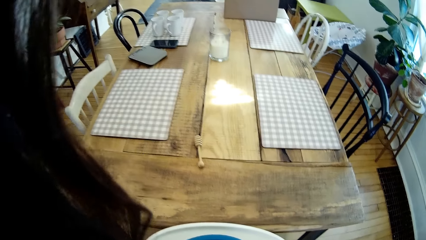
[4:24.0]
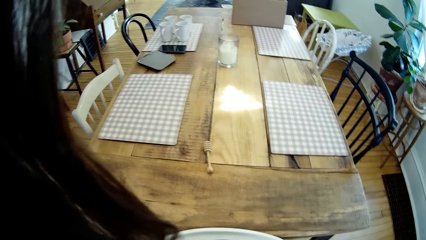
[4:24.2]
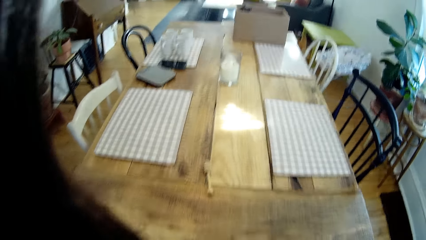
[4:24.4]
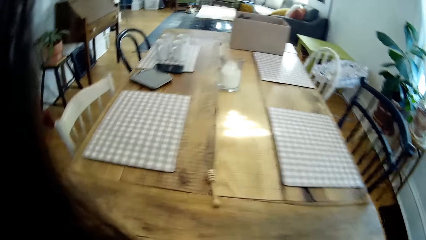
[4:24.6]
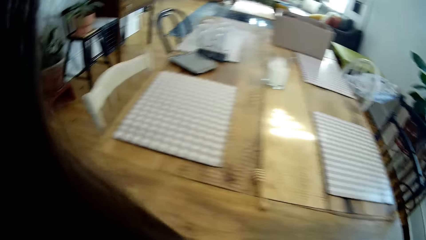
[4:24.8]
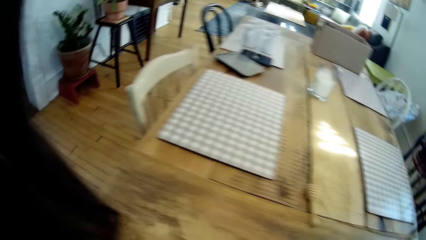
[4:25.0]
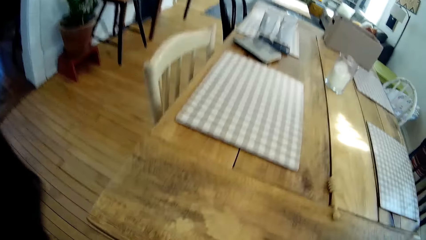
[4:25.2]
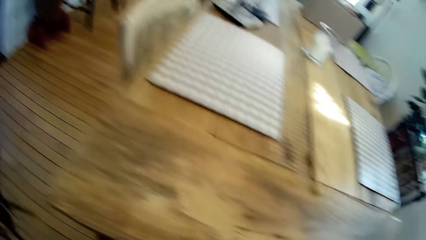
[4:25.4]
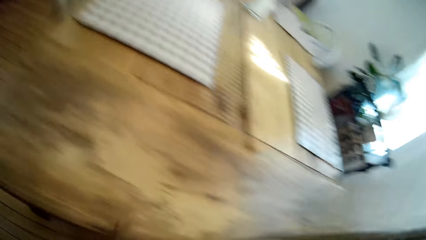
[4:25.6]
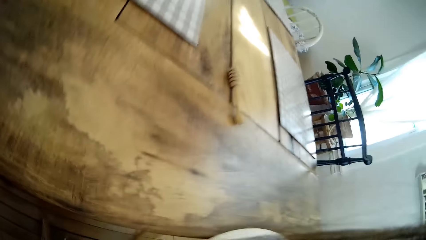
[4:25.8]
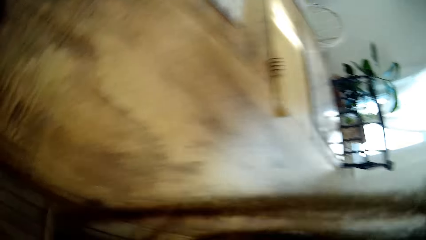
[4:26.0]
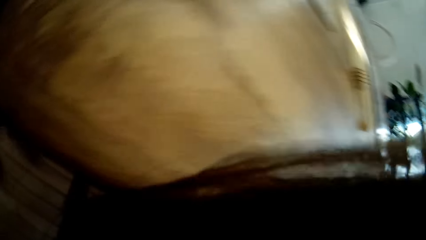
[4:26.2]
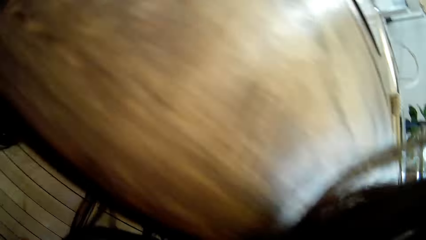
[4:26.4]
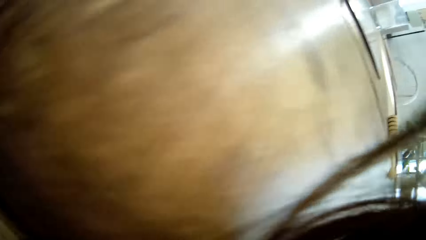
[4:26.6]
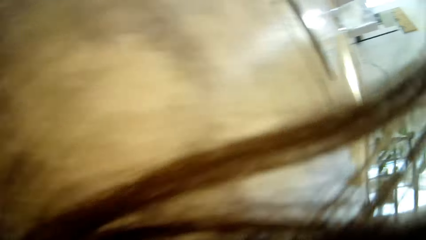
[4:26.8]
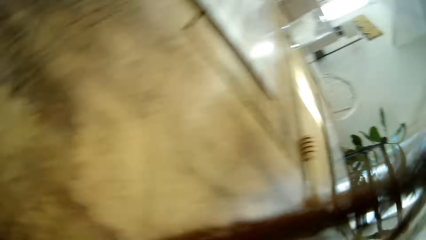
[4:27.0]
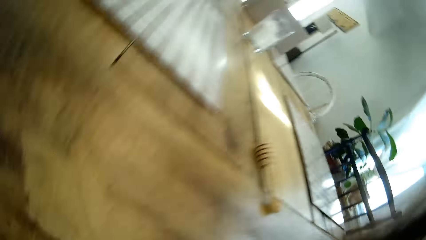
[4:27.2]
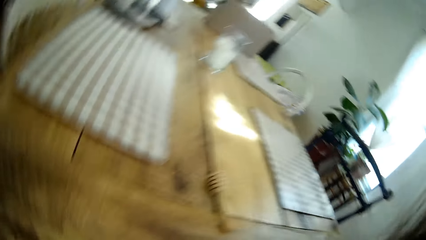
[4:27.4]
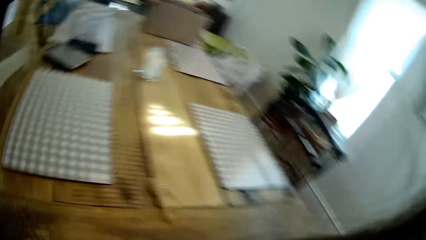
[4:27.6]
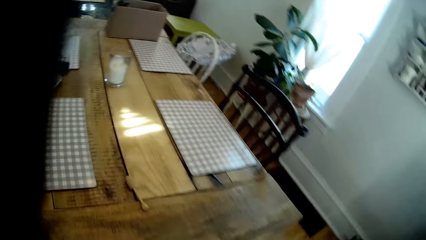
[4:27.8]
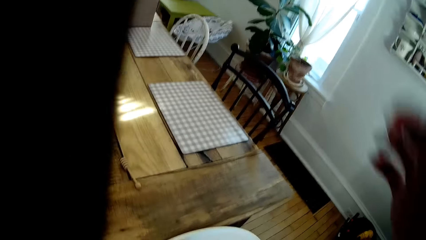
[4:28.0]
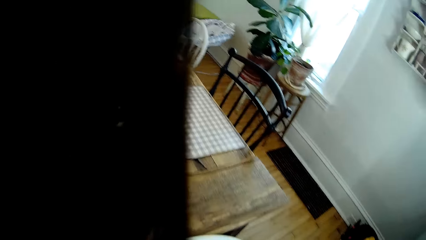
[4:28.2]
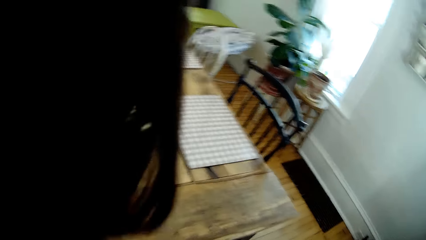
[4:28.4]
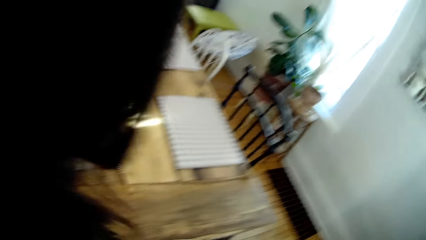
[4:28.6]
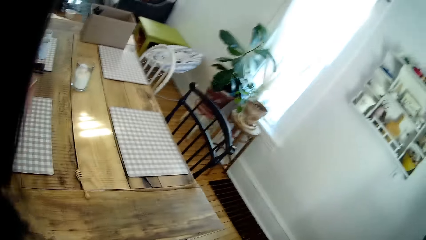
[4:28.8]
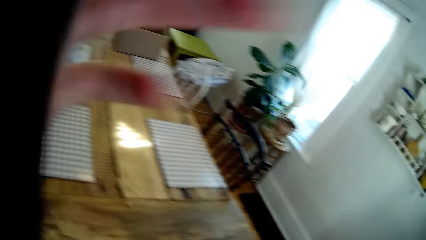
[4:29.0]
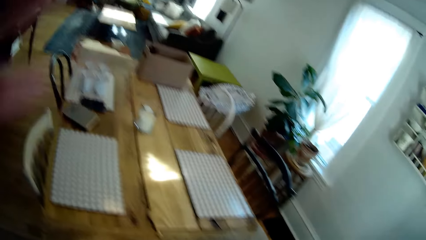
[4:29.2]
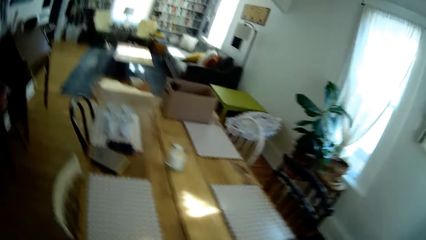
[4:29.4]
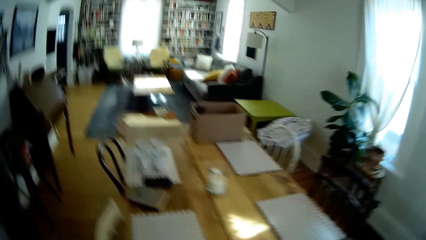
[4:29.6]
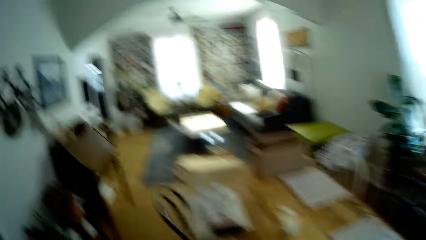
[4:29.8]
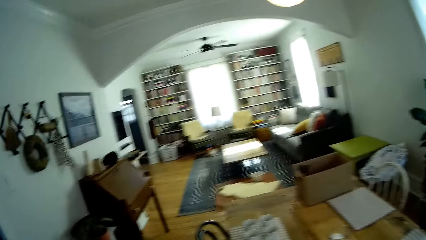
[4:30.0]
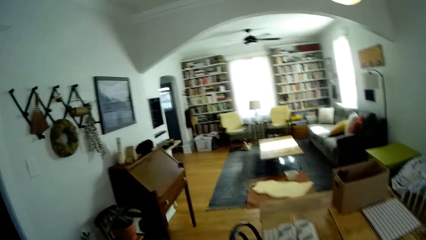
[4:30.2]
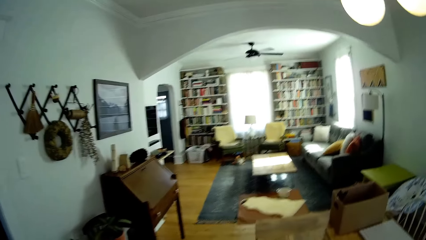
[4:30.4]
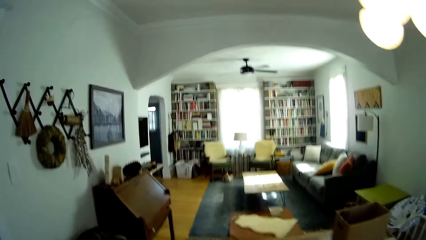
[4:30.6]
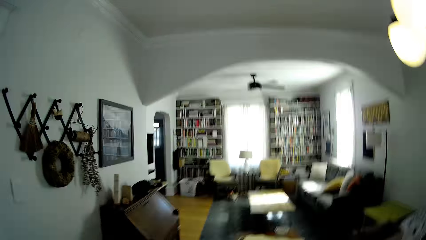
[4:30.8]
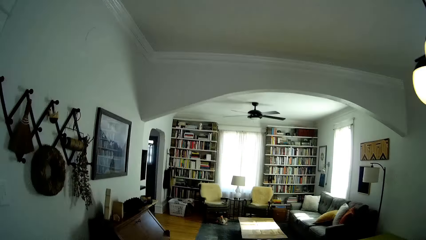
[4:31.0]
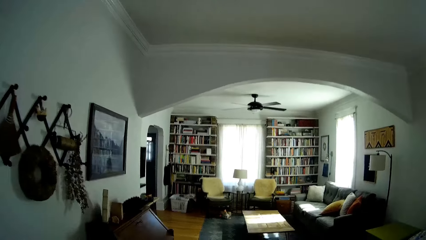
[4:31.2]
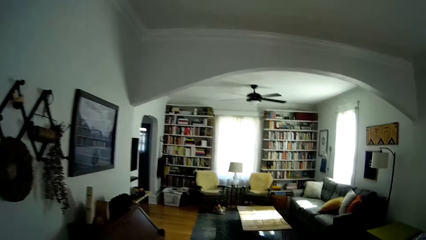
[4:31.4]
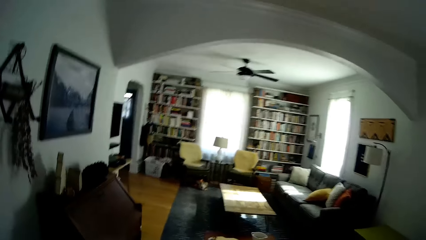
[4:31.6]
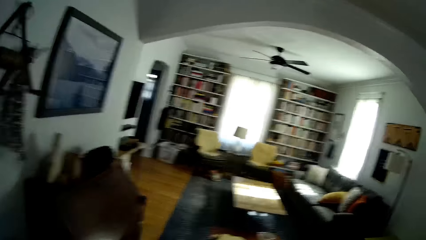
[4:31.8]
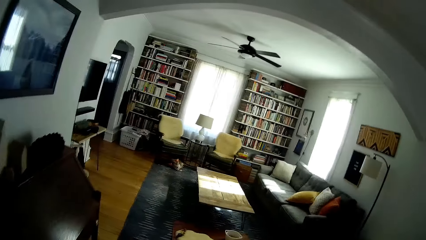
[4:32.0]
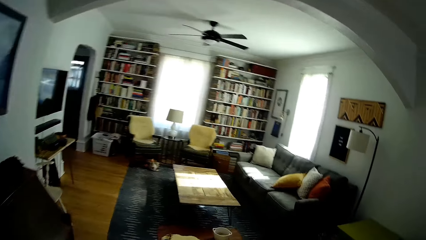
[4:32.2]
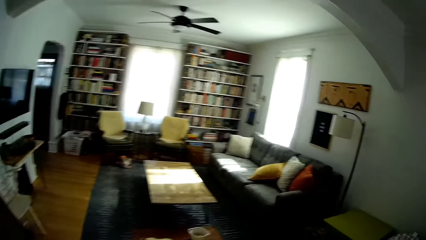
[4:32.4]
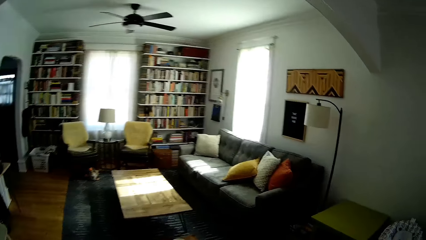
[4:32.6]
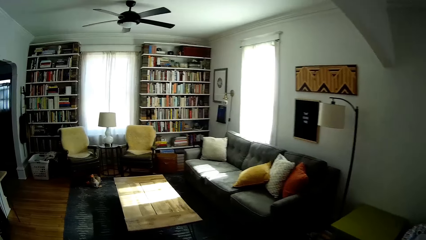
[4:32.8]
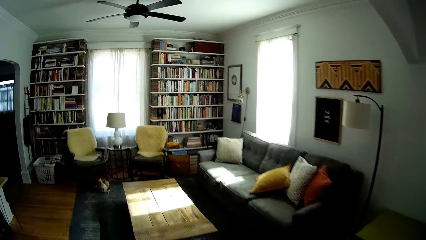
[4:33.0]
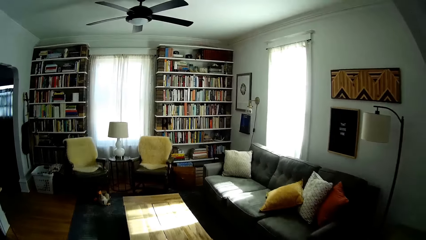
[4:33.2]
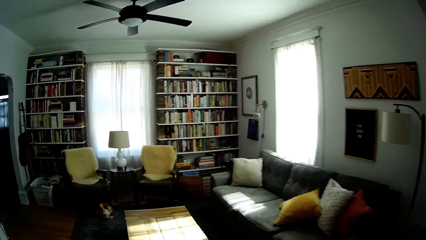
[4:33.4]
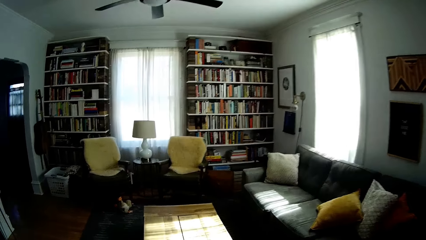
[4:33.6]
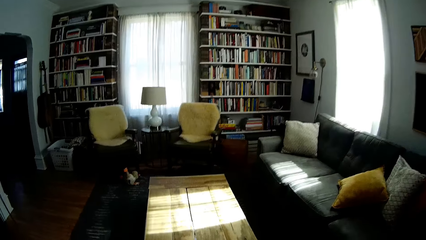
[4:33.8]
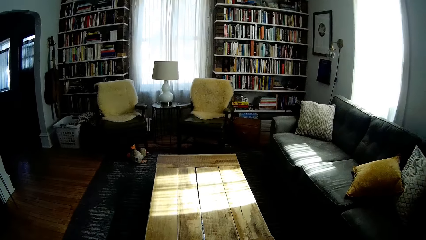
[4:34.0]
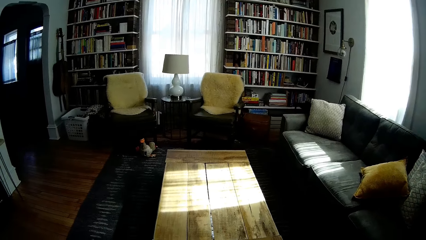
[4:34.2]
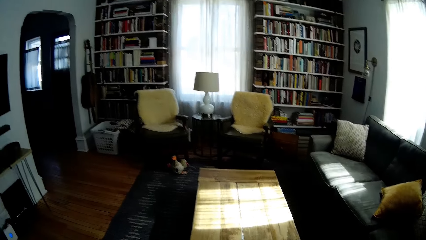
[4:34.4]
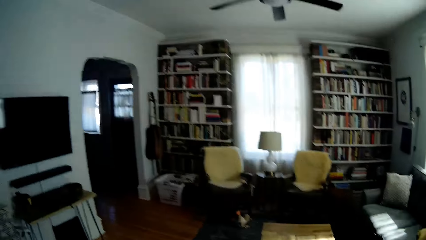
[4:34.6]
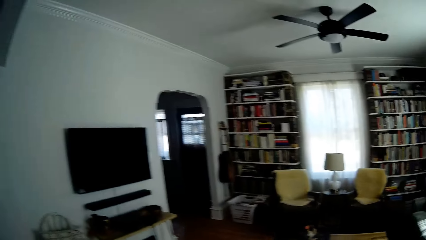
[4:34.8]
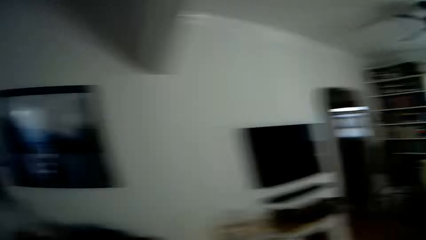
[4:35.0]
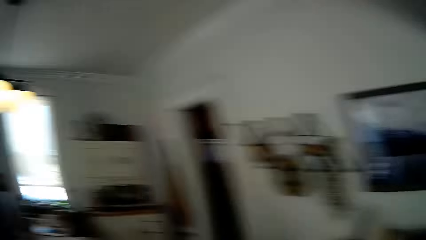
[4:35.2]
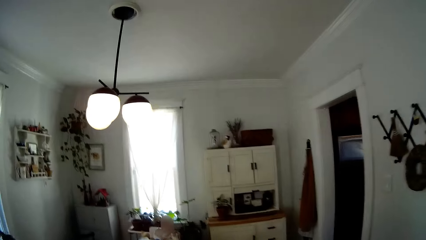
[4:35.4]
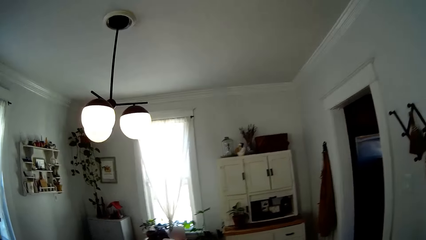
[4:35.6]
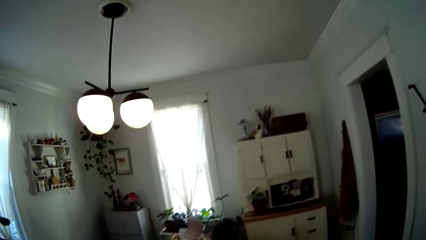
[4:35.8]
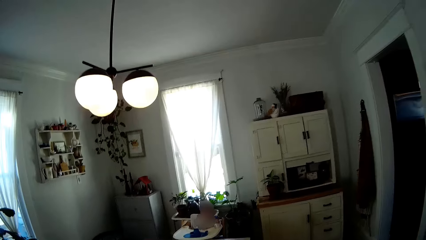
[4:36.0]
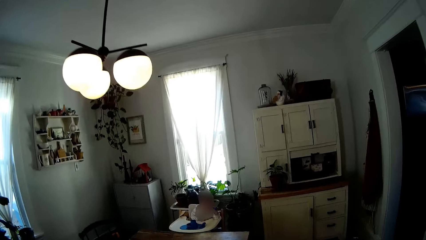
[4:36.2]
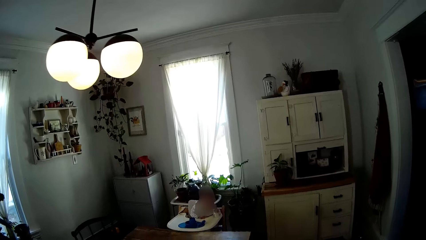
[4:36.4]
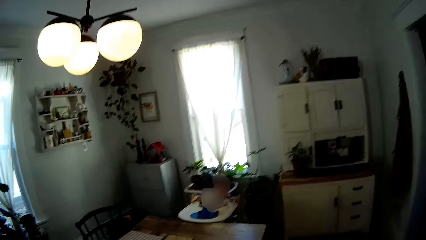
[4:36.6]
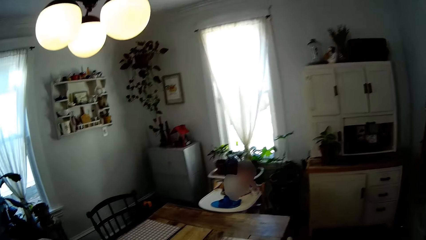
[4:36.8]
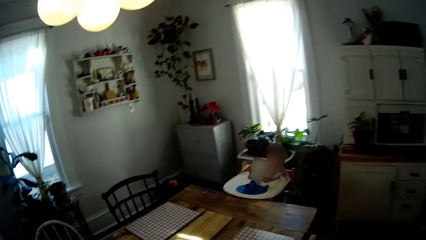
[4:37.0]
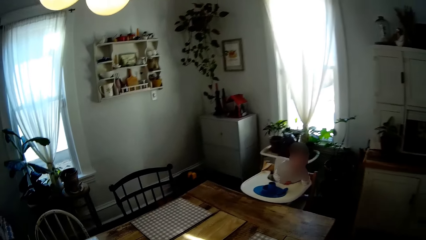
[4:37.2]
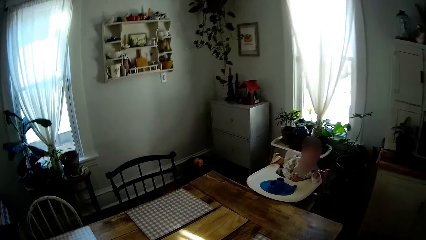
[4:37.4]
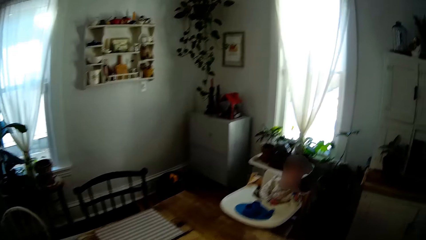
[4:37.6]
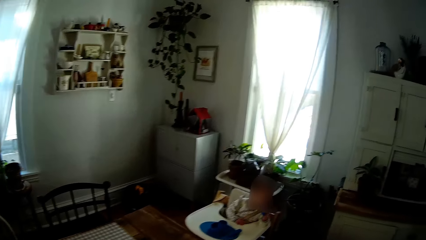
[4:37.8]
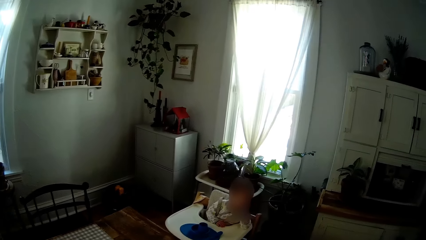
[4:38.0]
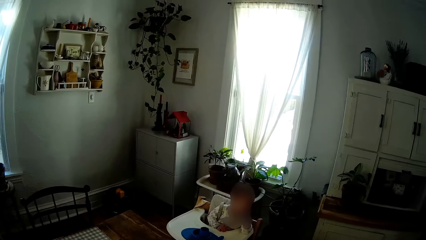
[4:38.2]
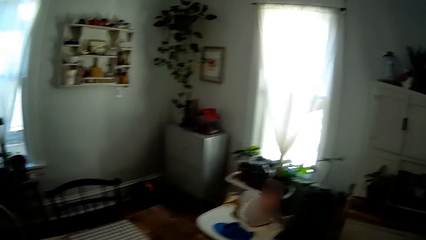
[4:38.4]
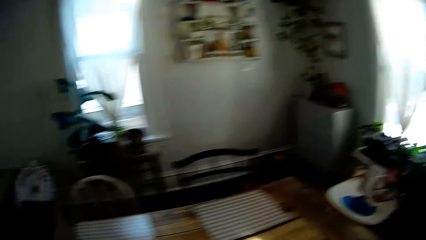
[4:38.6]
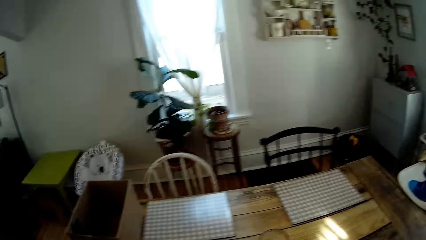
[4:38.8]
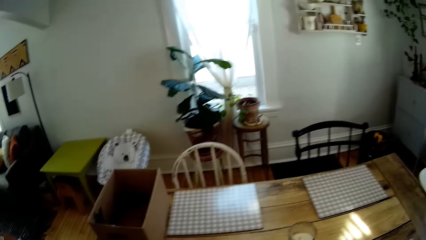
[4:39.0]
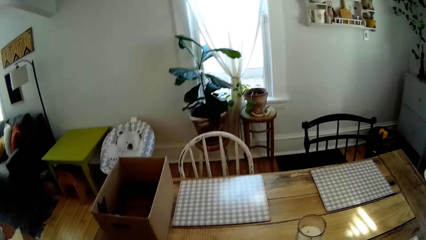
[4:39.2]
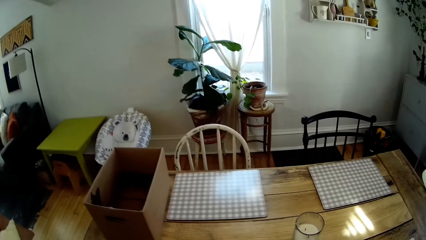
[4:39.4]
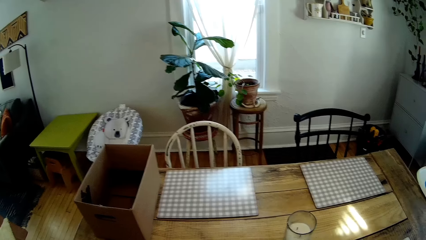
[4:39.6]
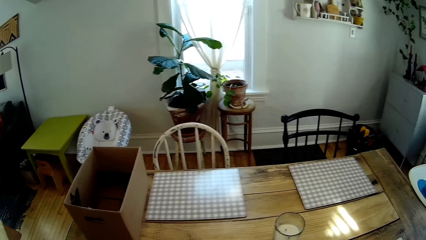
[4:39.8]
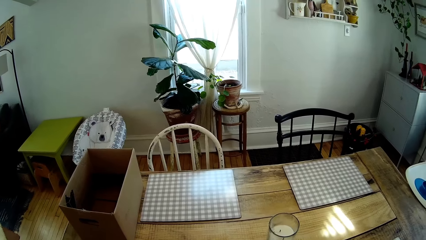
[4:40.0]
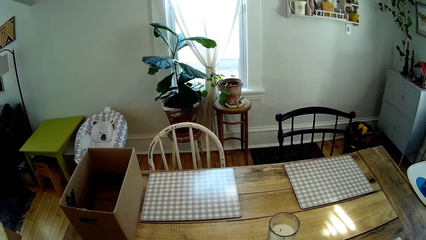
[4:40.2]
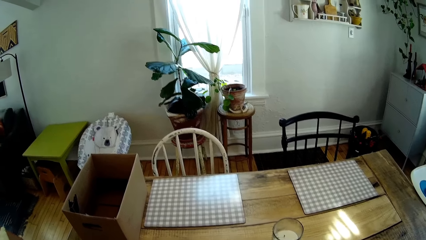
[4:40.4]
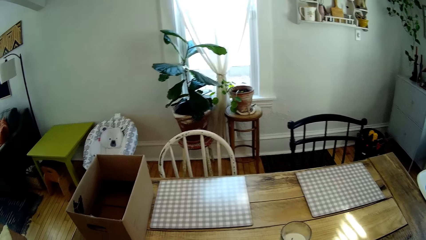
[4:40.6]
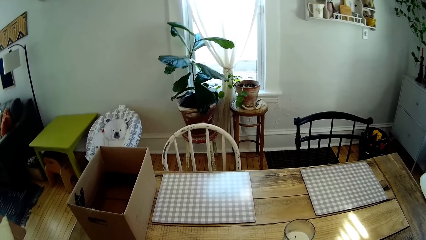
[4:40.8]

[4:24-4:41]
The camera wearer talks to the person. They raise the hand. They walk around. They turn around. They walk around.
